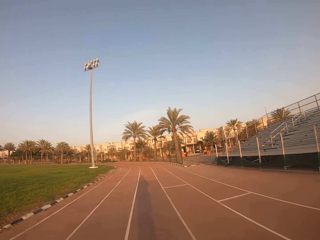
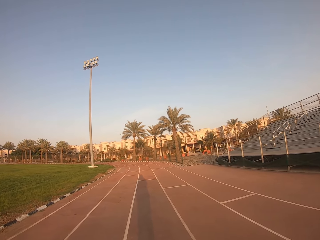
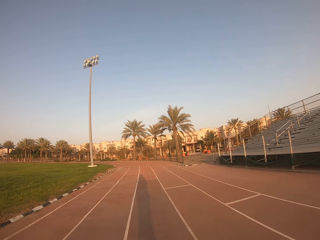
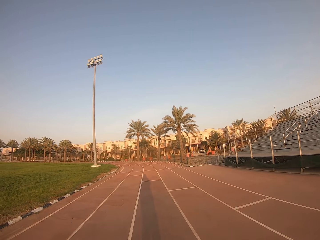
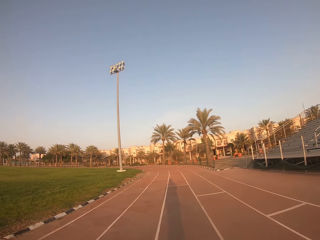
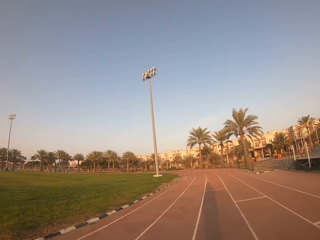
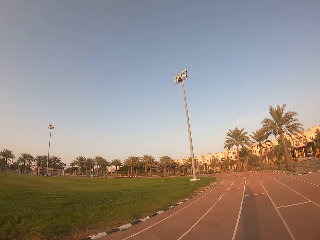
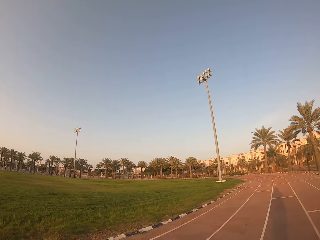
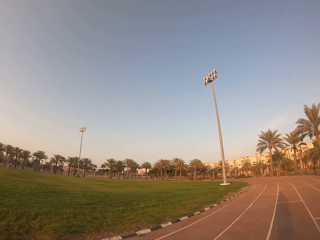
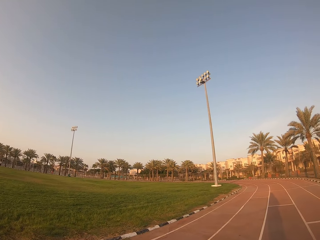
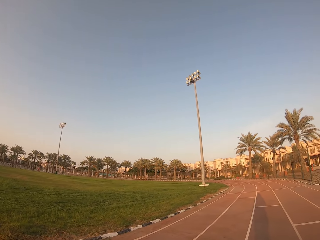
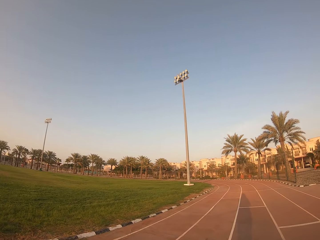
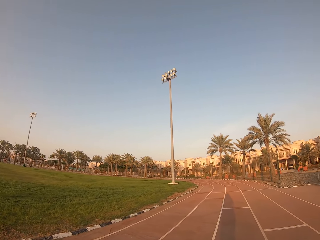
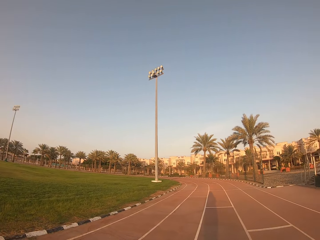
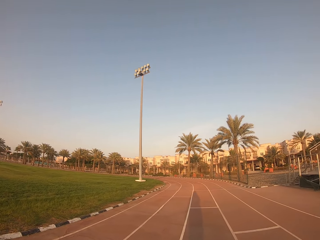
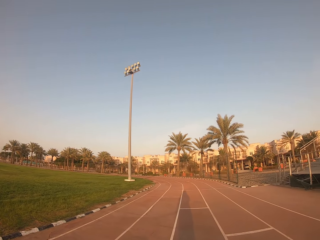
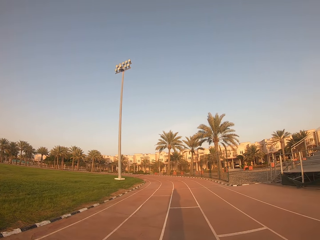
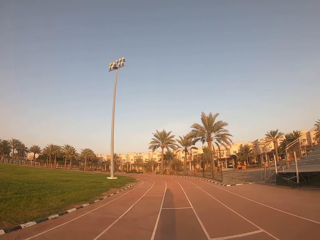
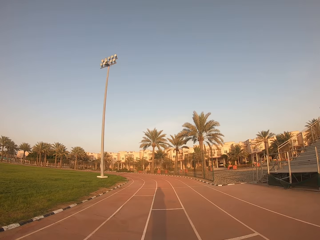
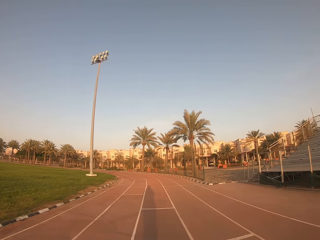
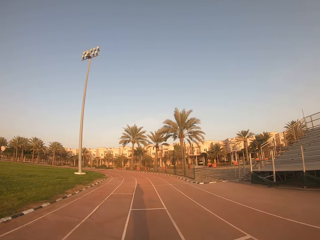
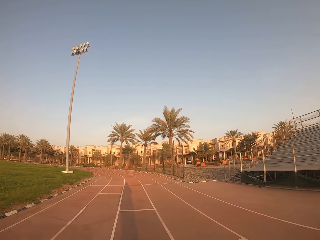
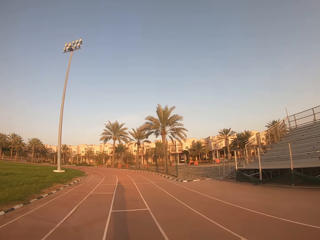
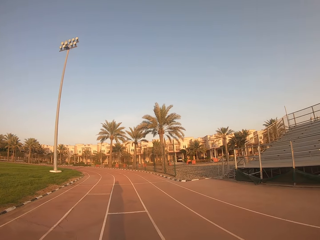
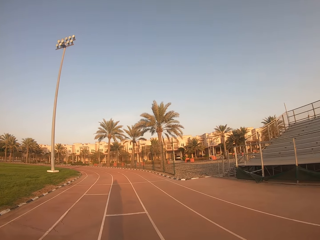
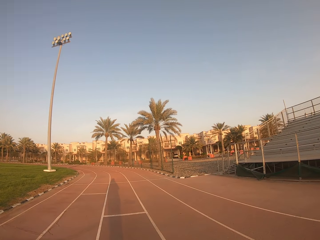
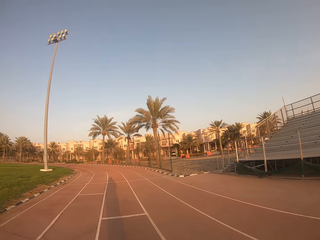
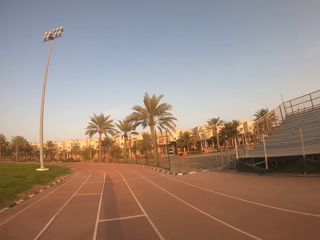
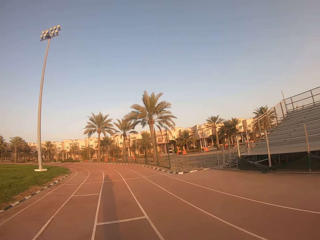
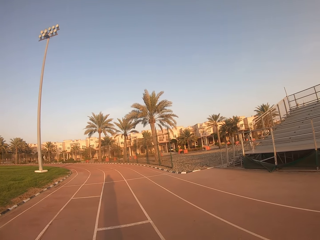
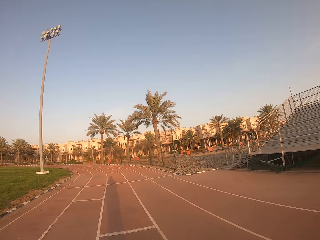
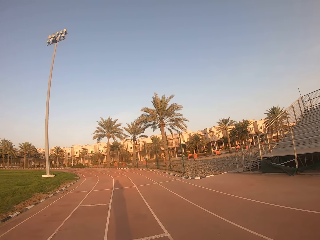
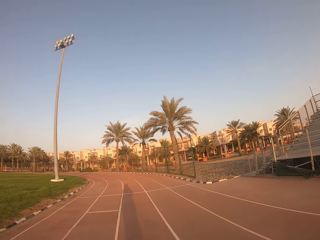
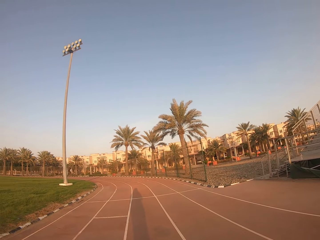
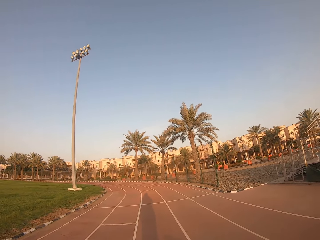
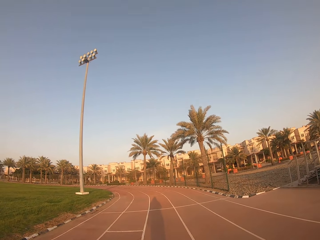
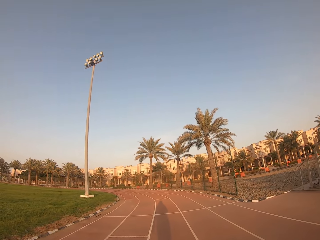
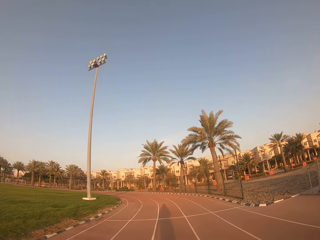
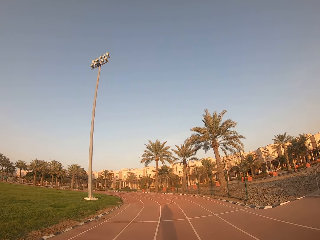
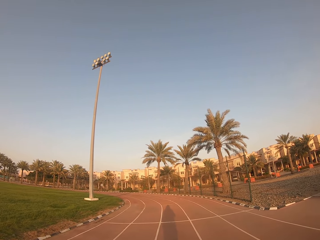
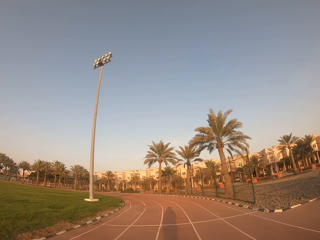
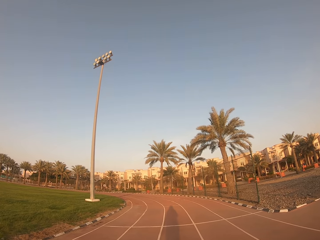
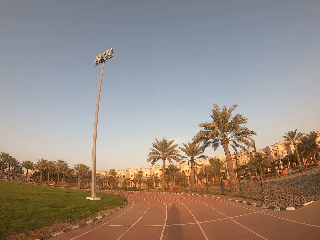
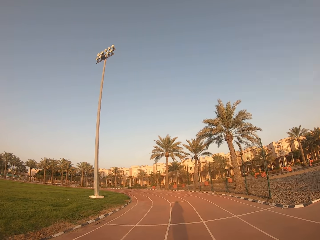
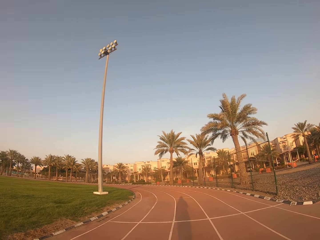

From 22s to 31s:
The camera wearer stares at the football pitch. They walk in the stadium.

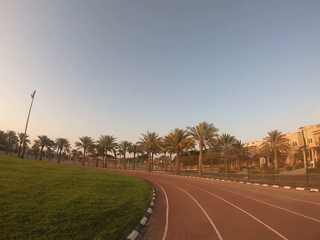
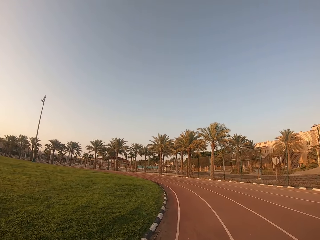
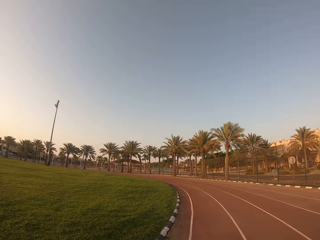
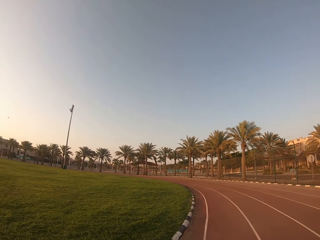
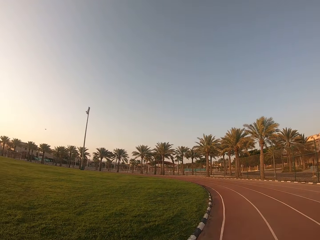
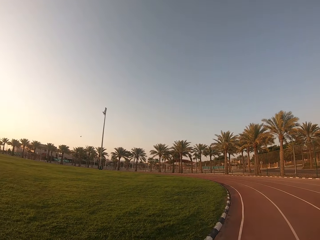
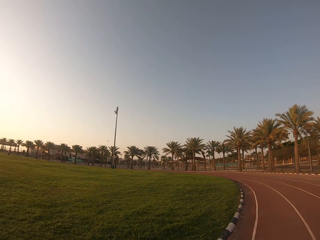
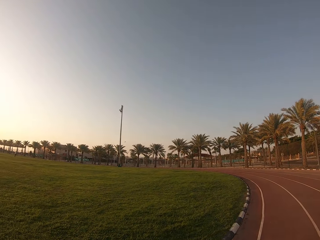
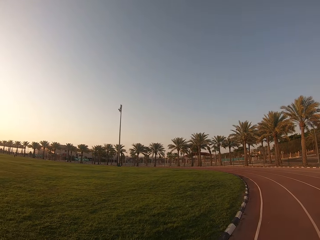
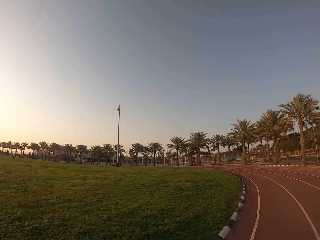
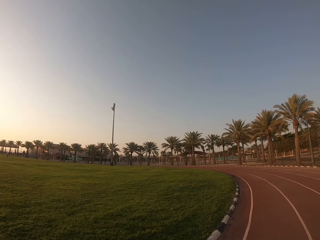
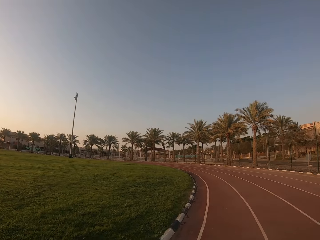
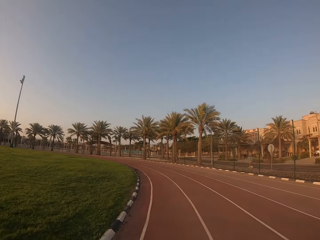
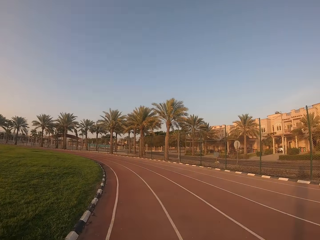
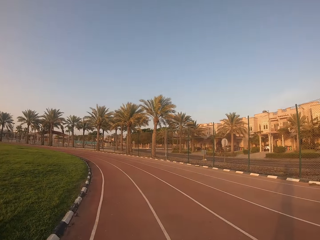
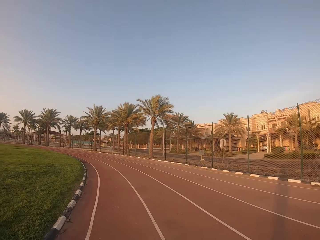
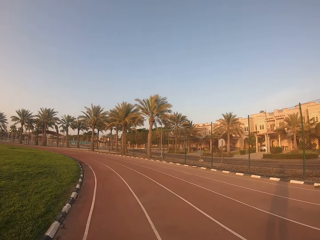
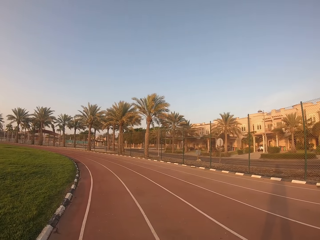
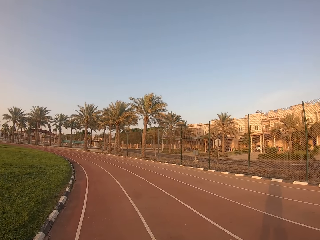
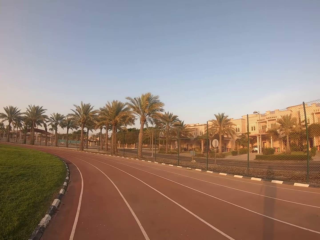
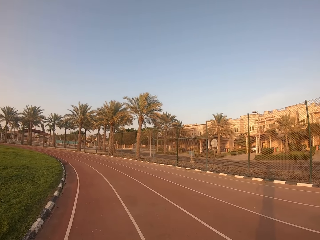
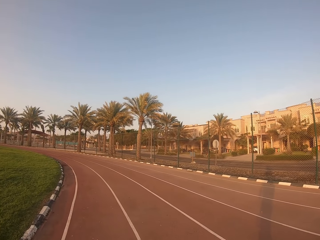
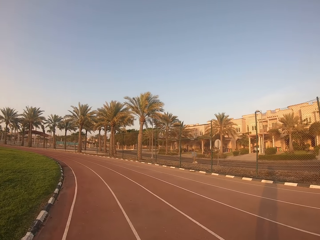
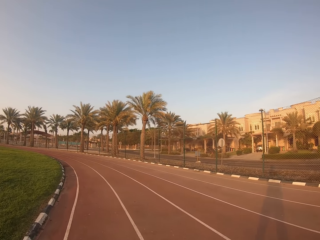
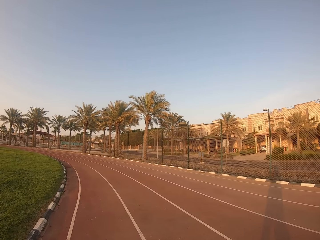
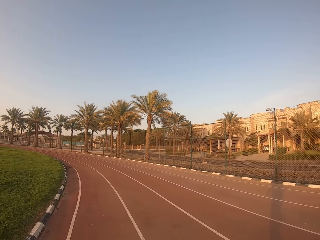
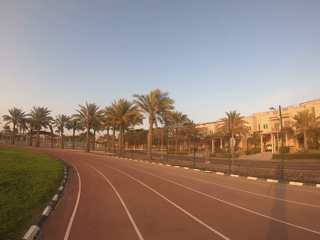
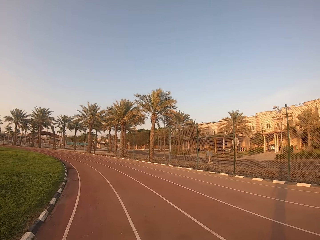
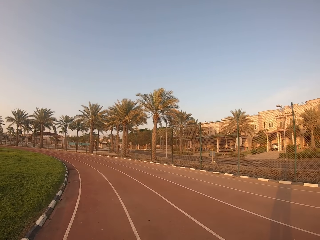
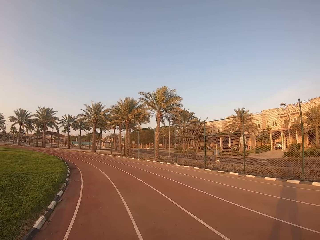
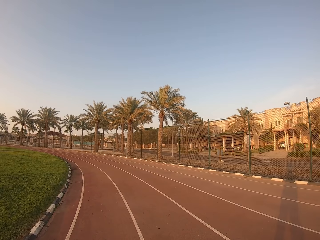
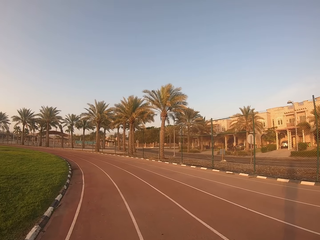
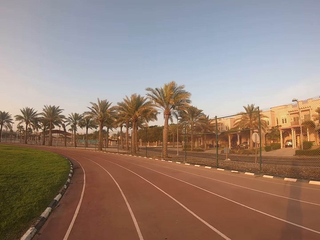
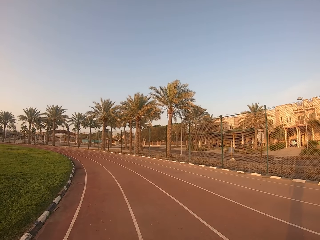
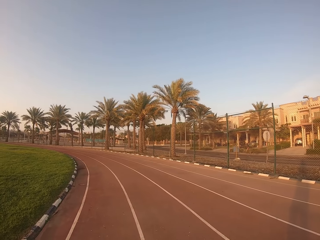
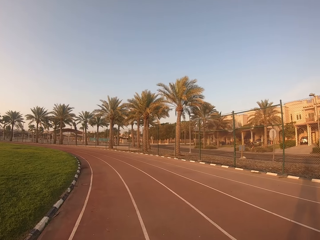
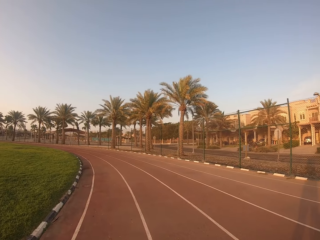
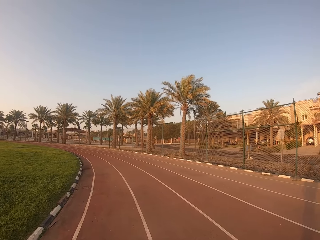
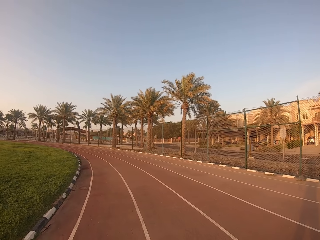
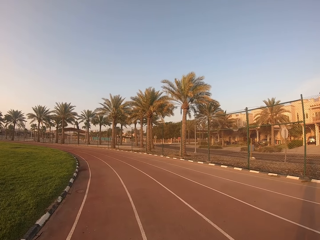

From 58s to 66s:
The camera wearer stares at the football pitch. They walk in the stadium.

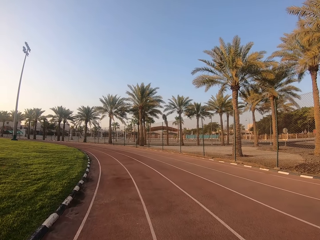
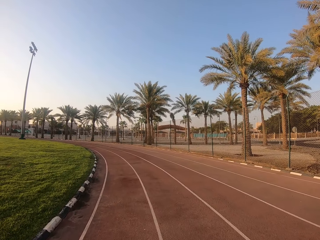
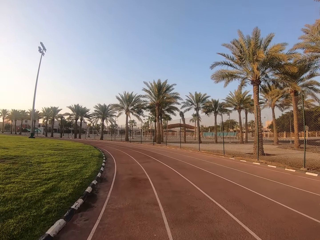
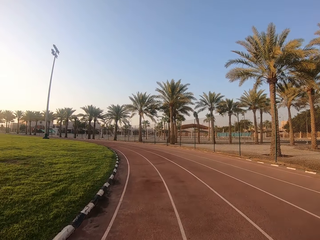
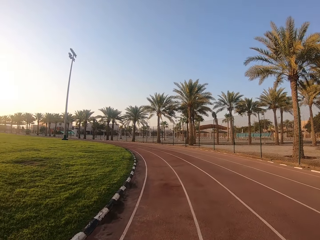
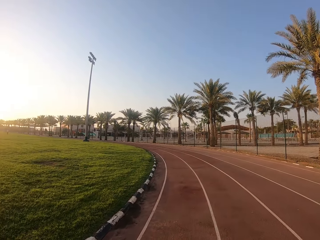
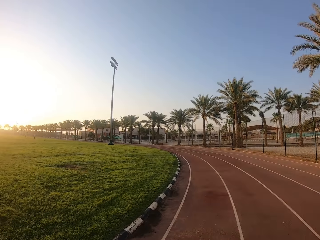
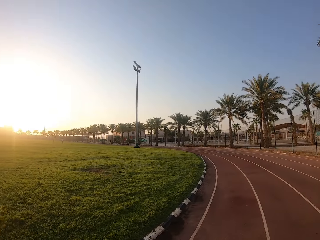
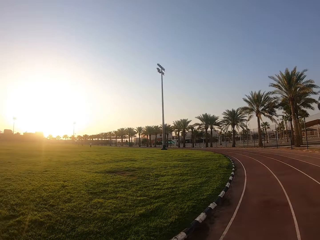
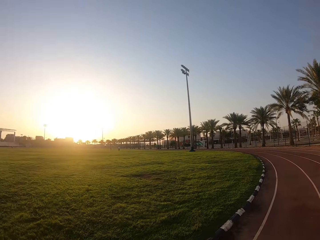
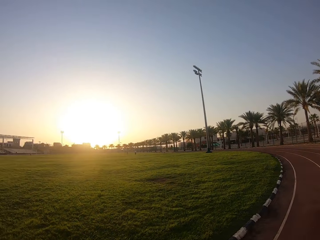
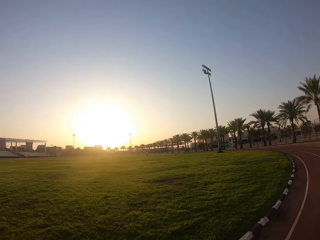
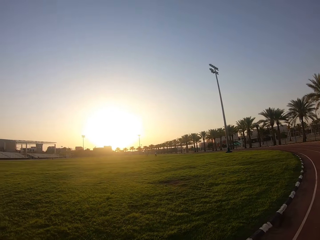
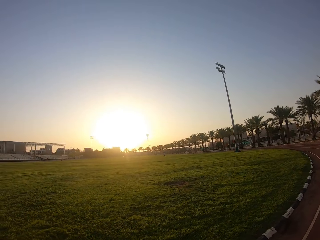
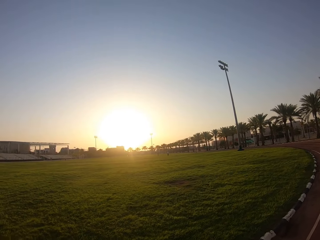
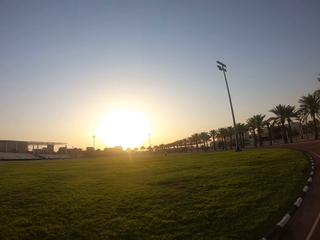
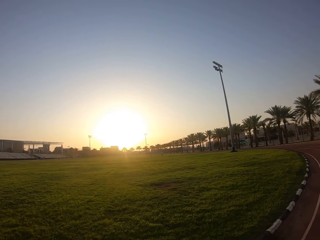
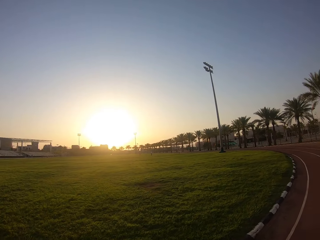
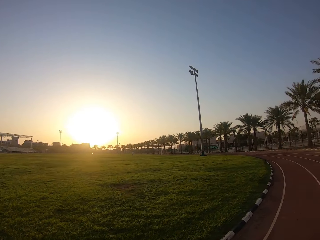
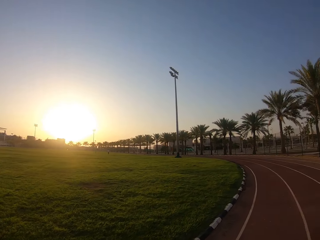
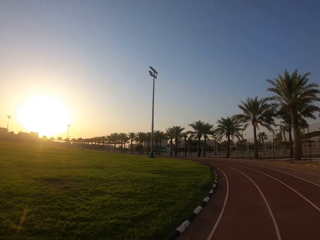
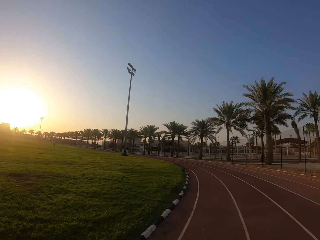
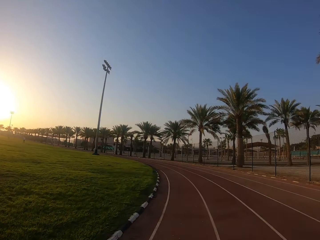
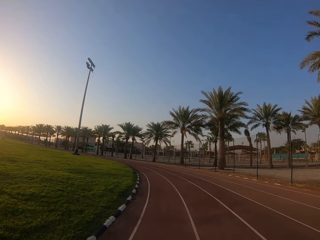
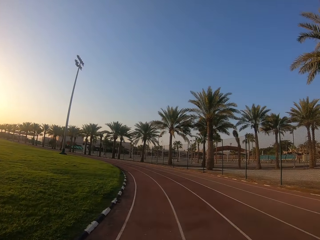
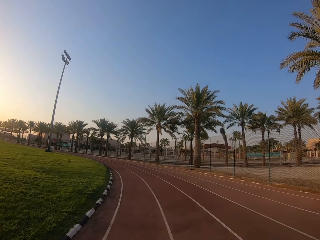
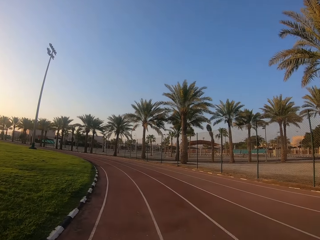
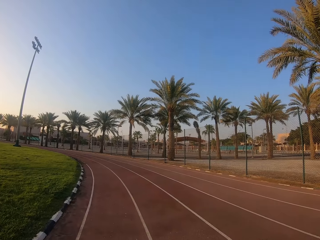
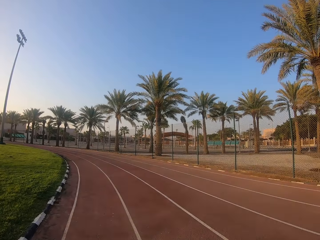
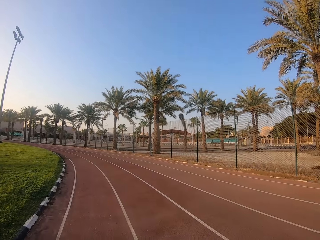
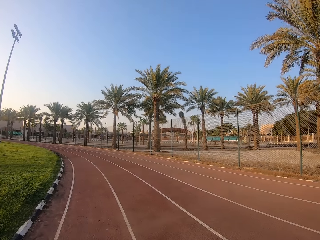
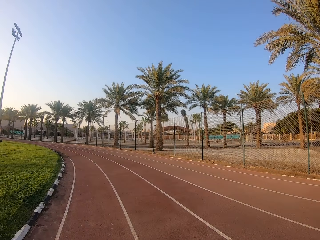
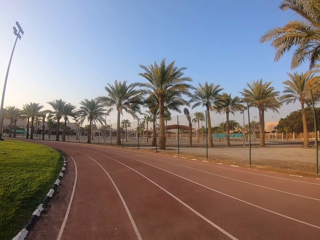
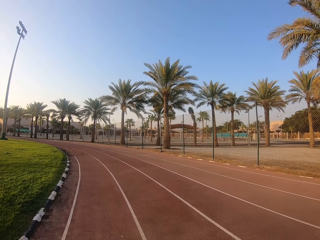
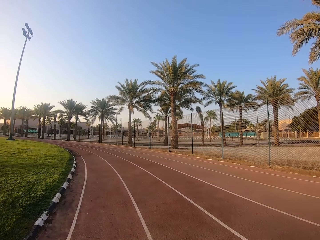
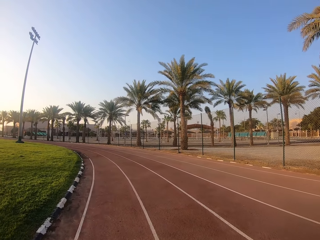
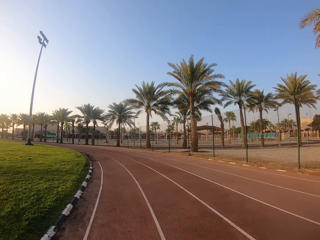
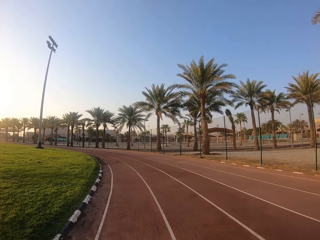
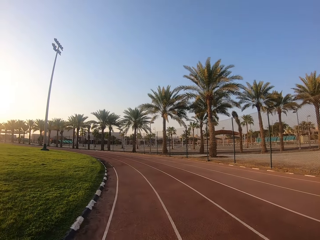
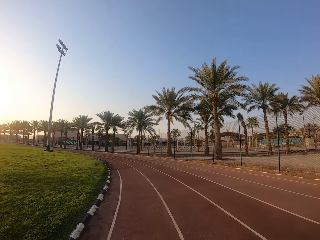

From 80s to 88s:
The camera wearer stares at the football pitch. They walk in the stadium.
